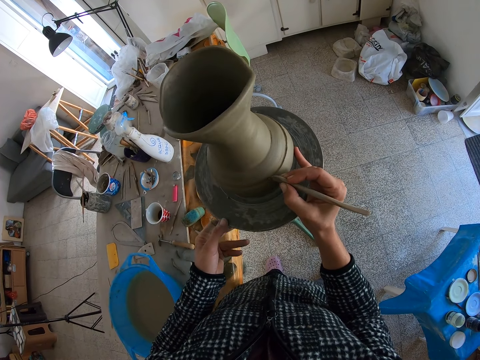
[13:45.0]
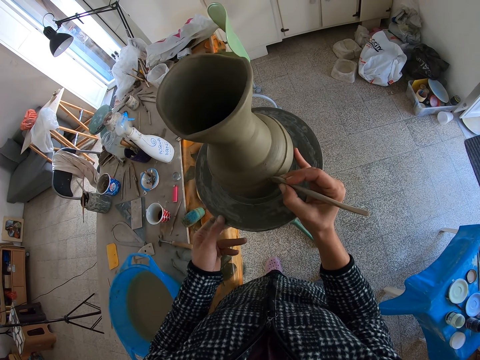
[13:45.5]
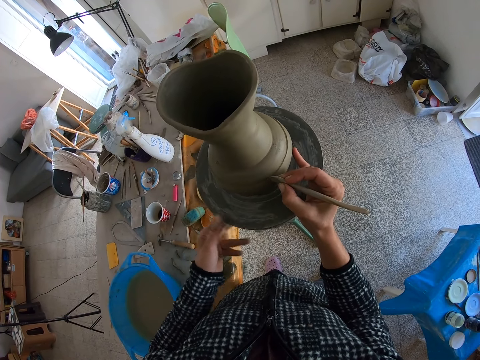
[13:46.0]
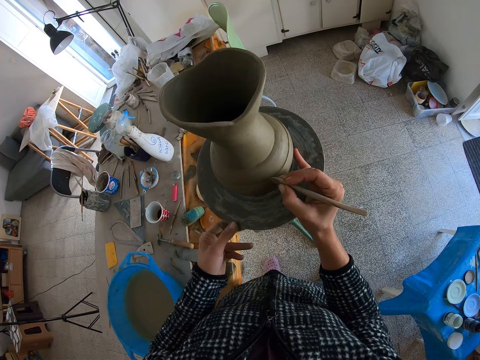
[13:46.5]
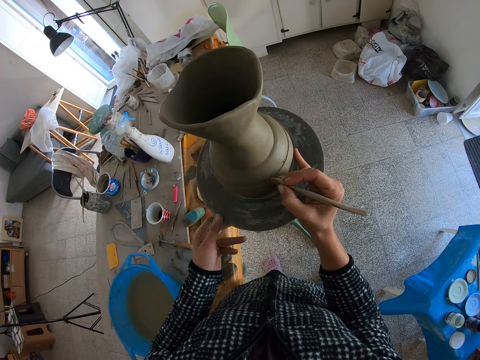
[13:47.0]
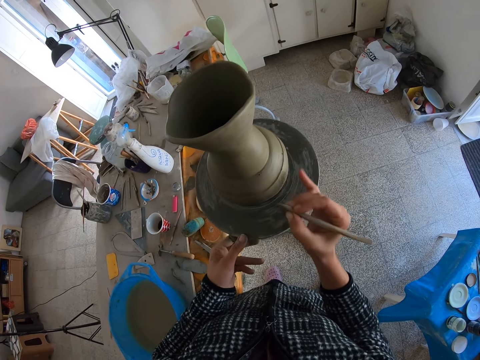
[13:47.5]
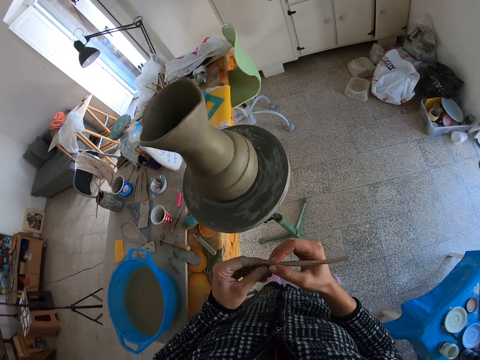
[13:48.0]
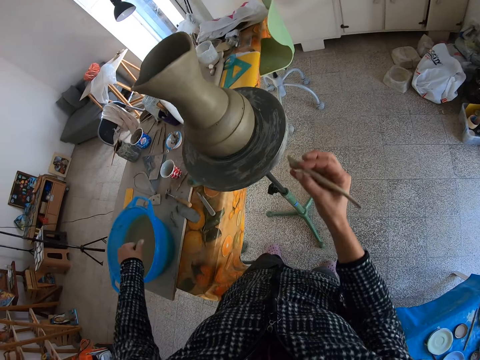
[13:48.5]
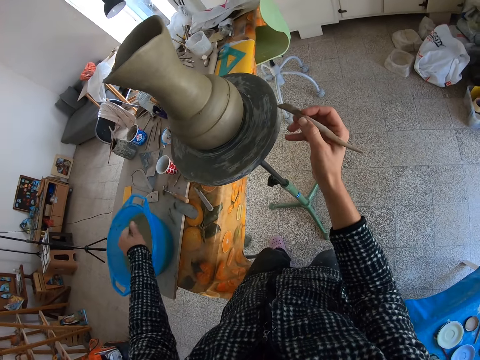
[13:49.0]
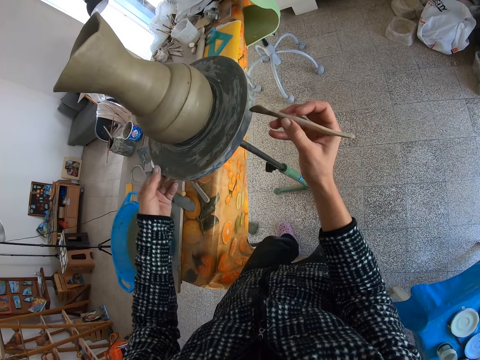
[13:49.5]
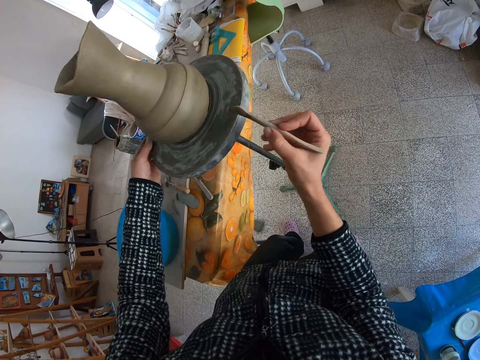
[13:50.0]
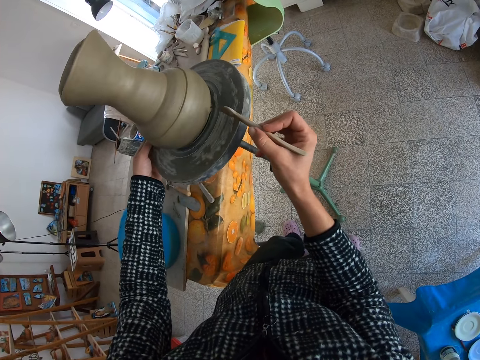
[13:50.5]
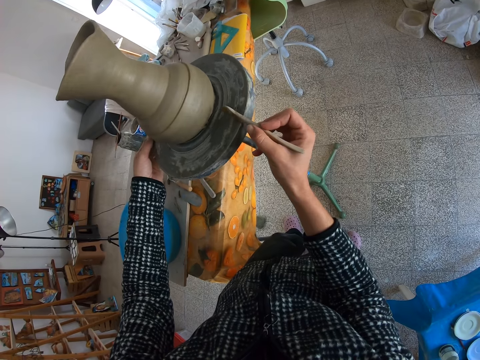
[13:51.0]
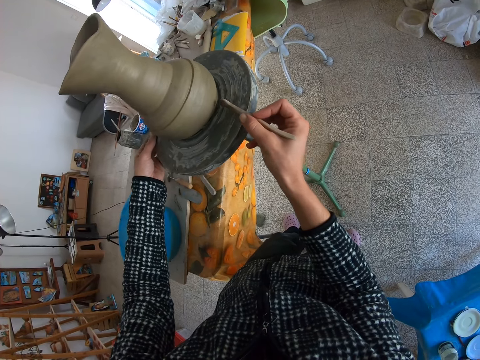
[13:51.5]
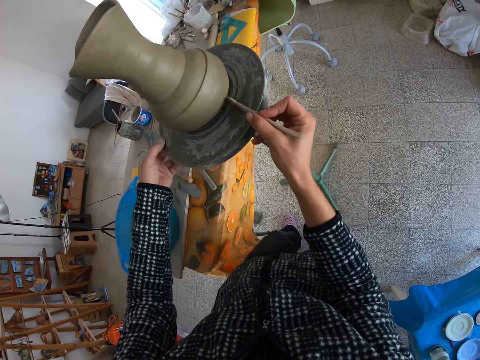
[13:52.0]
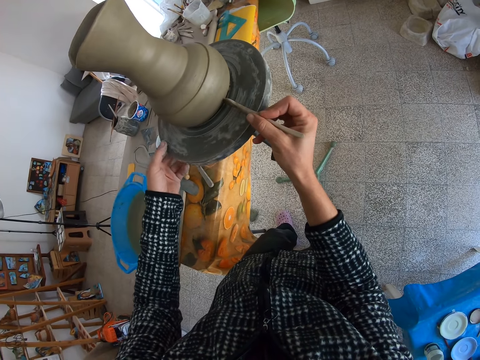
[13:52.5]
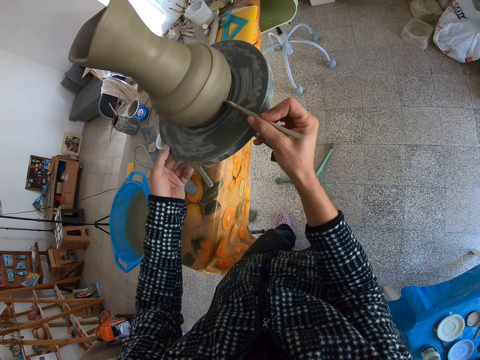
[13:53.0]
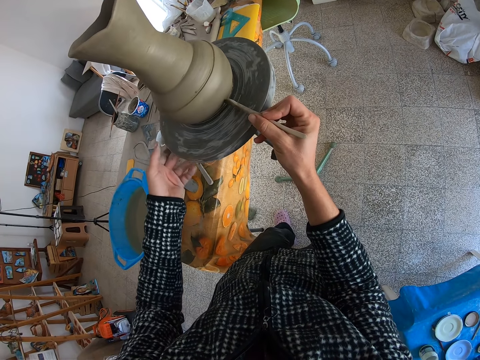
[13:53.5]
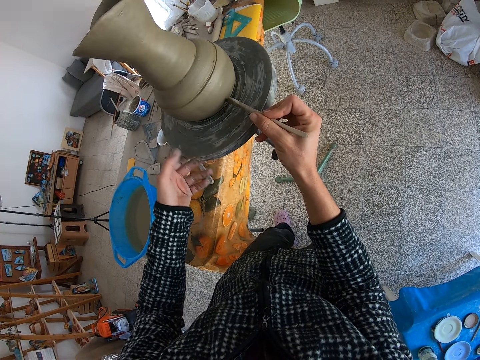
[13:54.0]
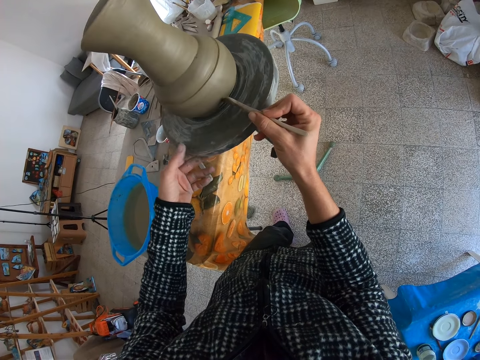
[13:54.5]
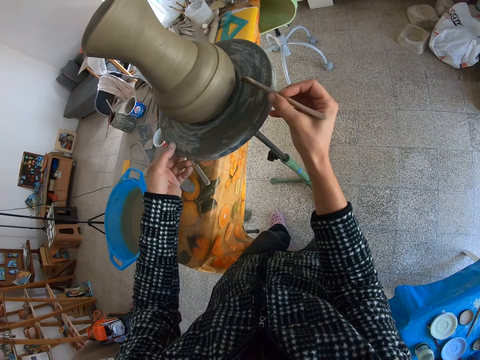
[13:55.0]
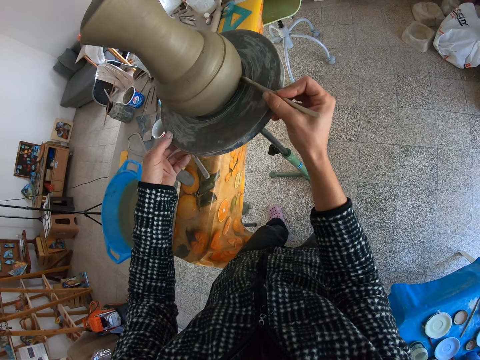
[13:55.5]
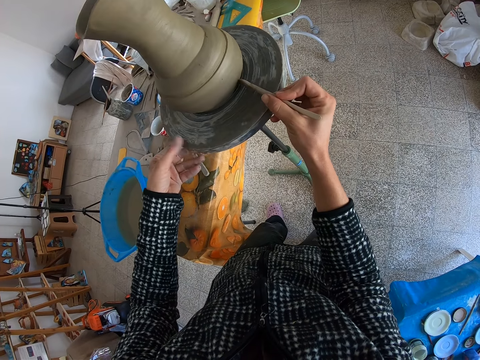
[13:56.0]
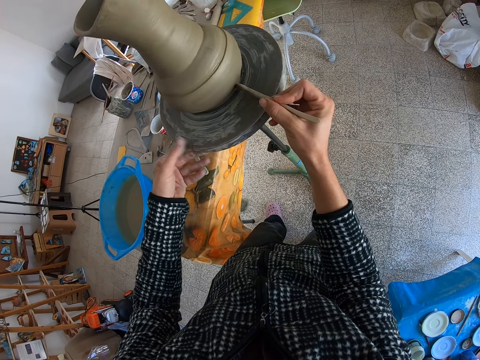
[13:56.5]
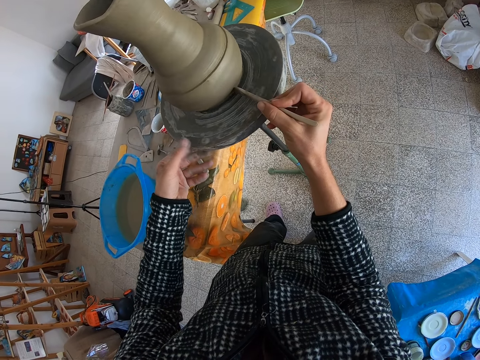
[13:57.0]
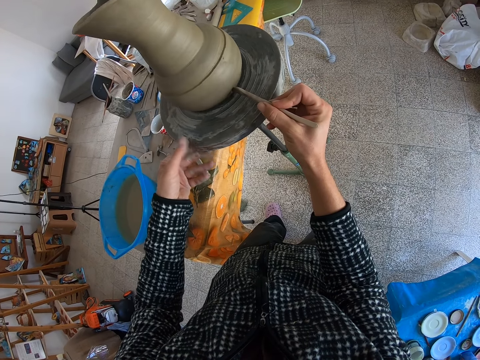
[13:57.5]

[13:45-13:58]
The camera wearer cleans the sculpting tool in his right hand with his left hand. He dips his left hand in a bowl of water. He moves the pottery wheel with his left hand. He spins the clay pot on the stool with his left hand. He designs the clay pot with the sculpting tool in his right hand.

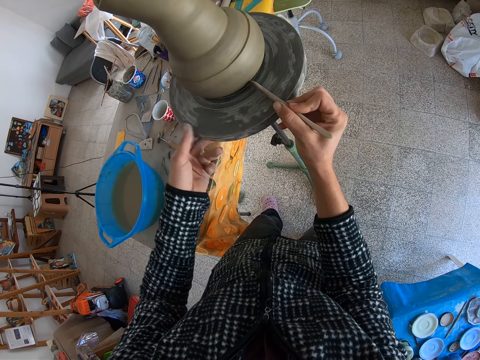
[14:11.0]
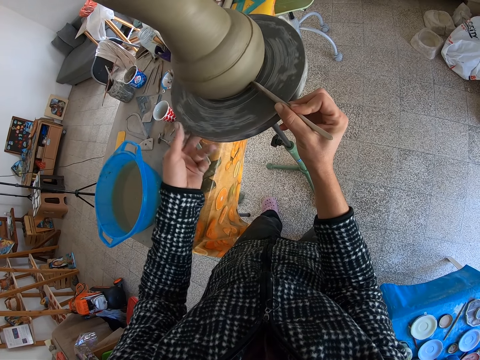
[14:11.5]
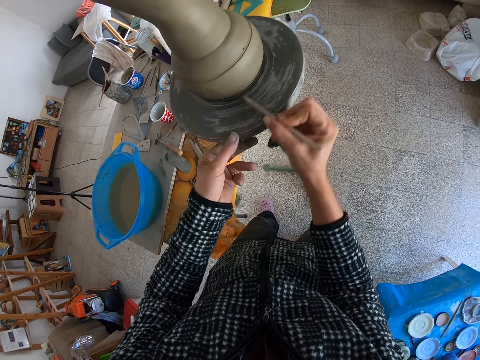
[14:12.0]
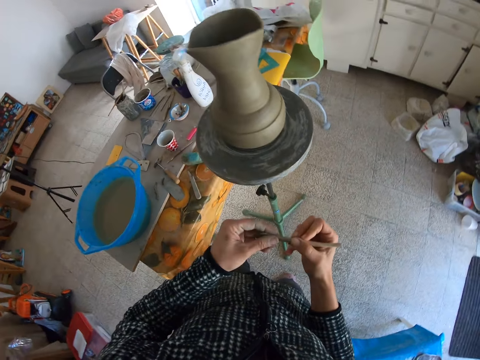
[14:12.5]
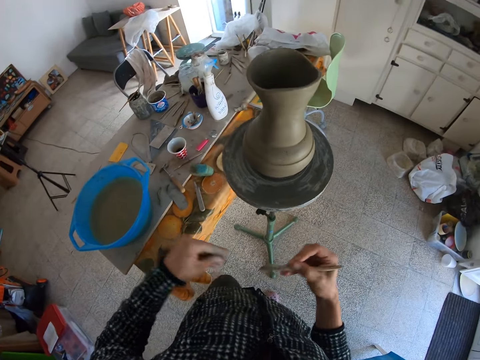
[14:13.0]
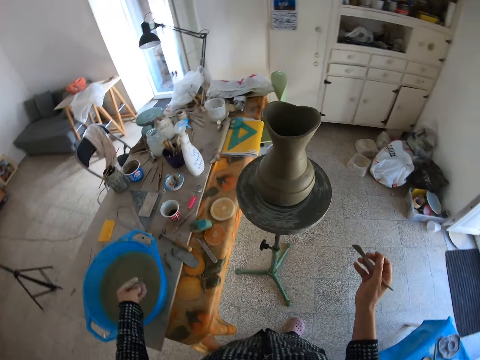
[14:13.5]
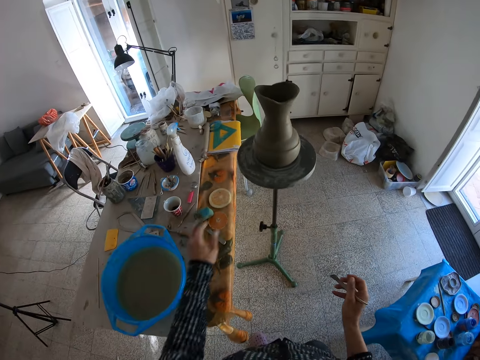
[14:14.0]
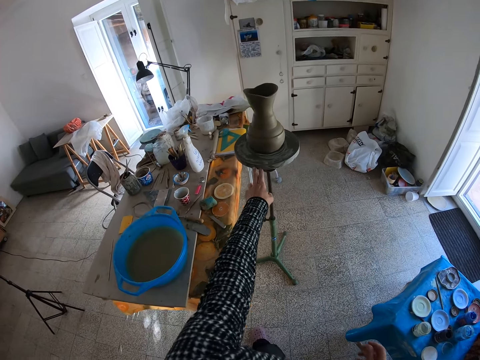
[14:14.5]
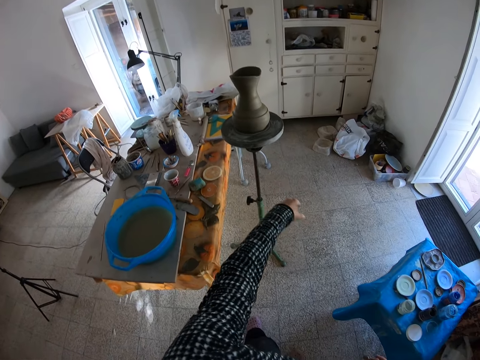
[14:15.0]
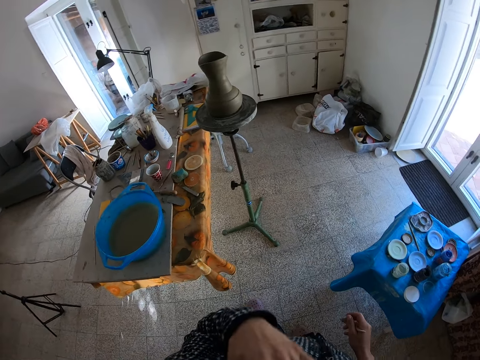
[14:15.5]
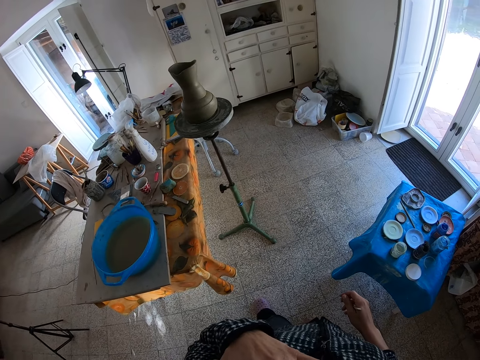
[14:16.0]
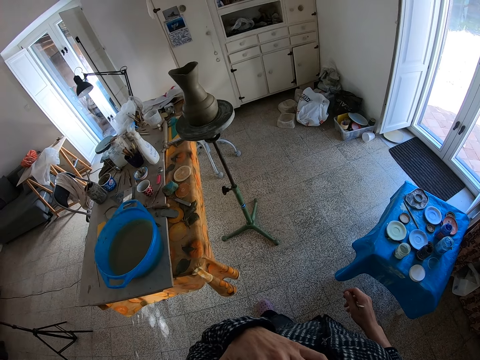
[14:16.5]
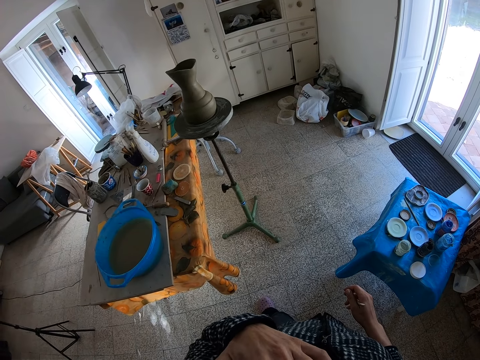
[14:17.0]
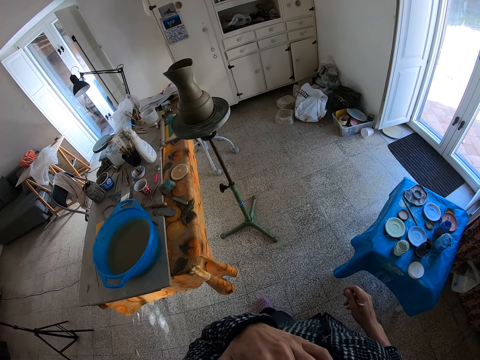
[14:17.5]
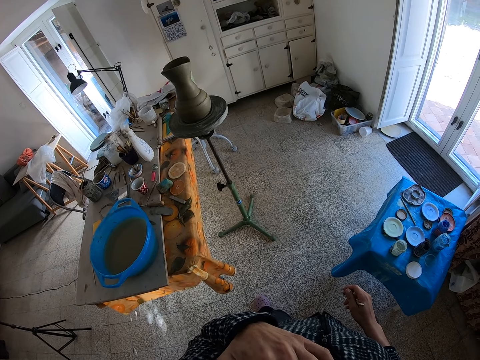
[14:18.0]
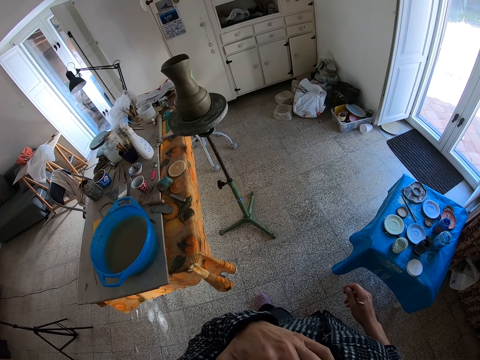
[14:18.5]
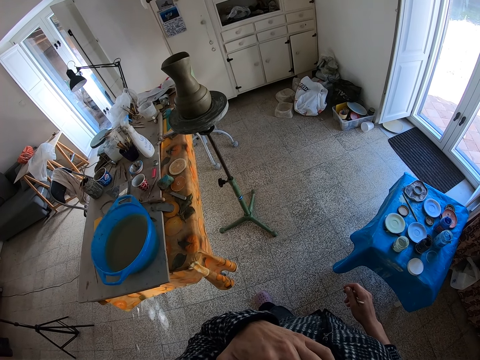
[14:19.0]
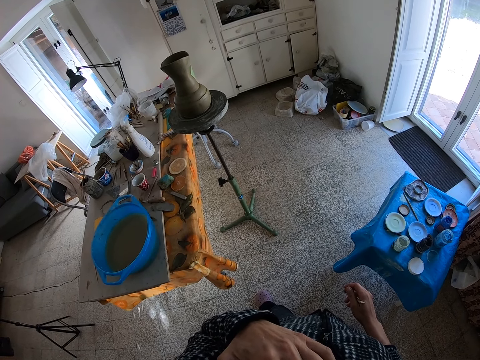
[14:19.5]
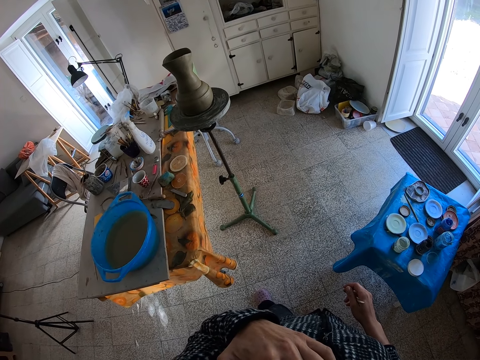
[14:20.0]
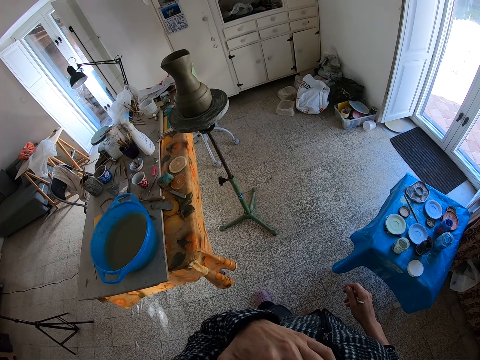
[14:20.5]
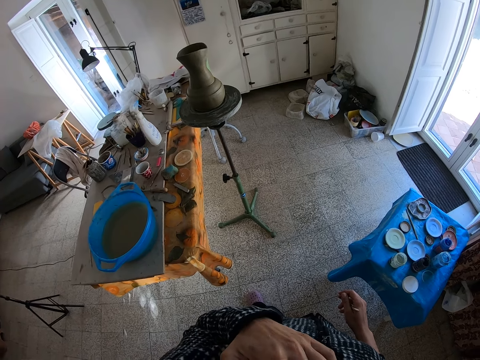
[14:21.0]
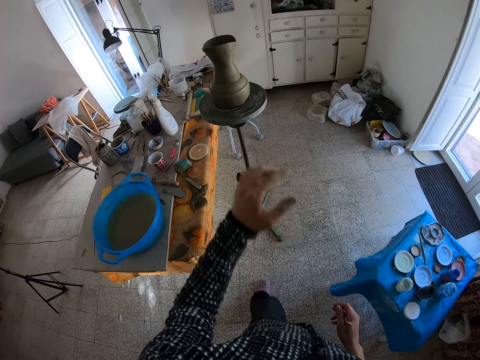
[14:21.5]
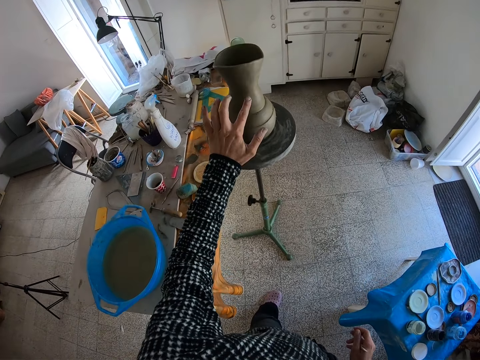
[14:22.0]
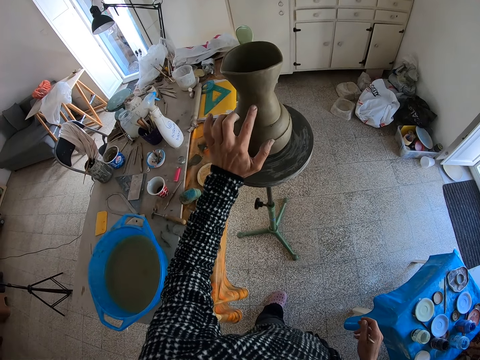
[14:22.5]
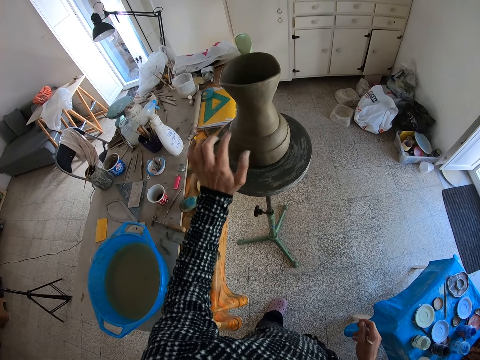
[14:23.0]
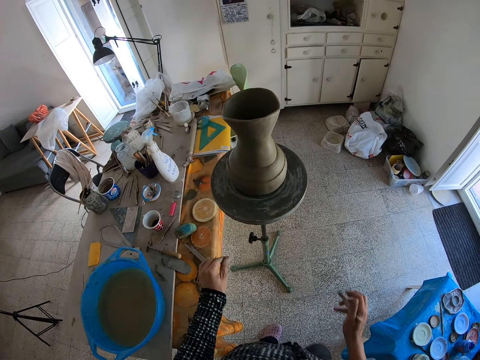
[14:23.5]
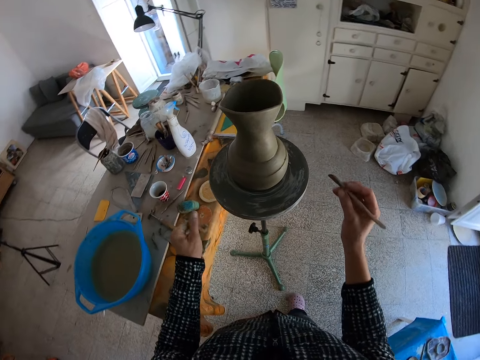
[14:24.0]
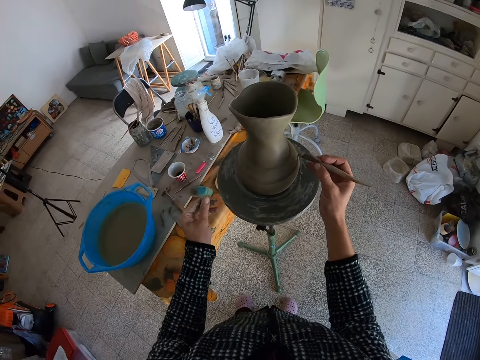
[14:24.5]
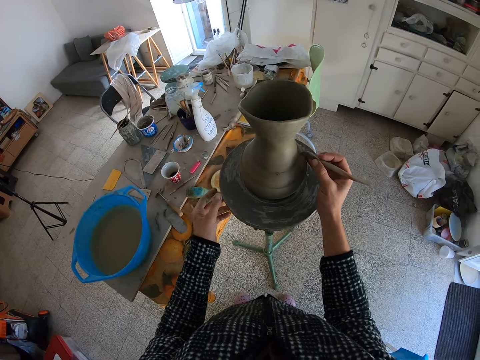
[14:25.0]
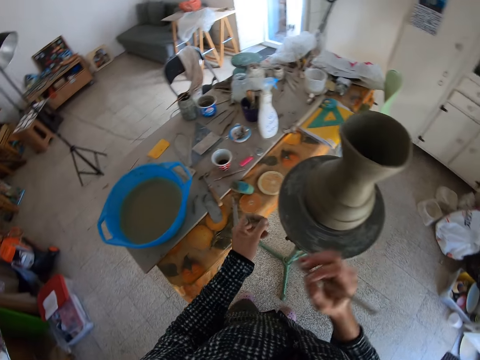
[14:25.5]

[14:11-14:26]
The camera wearer cleans the sculpting tool in his right hand with his left hand. He puts modelling dust into a trough of water. He dips his left hand in the bowl of water. He moves the pottery wheel with his left hand. He looks at the clay pot. He touches the clay pot with his left hand. He examines the clay pot with his left hand. He moves towards the clay pot. He designs the clay pot with the sculpting tool in his right hand. He touches the pottery wheel with his left hand. He stares around.
